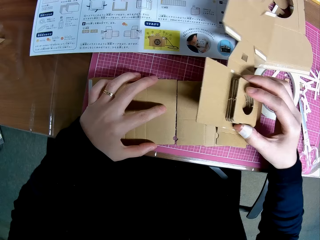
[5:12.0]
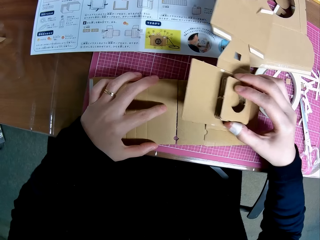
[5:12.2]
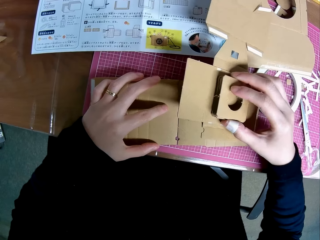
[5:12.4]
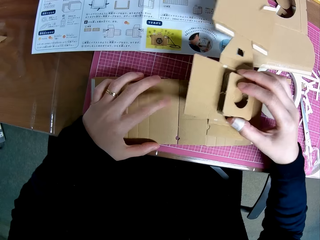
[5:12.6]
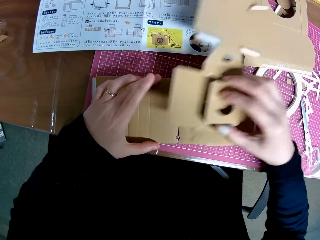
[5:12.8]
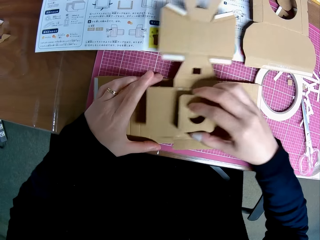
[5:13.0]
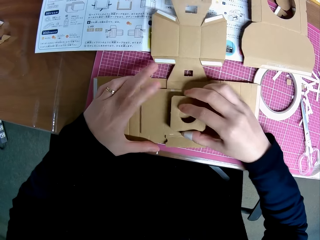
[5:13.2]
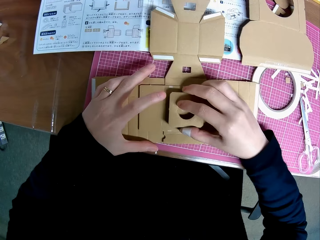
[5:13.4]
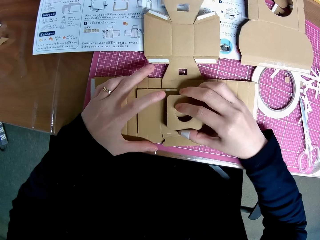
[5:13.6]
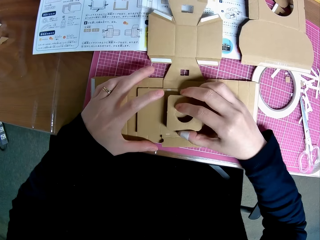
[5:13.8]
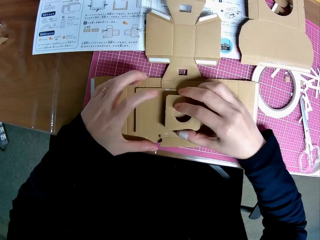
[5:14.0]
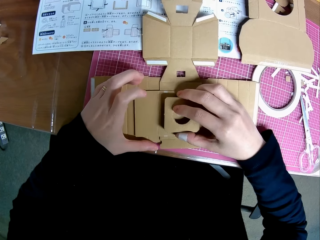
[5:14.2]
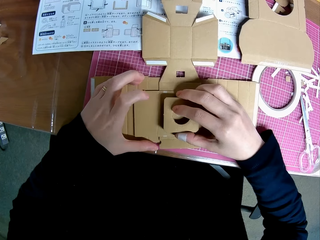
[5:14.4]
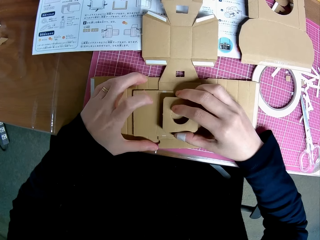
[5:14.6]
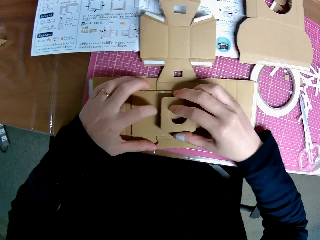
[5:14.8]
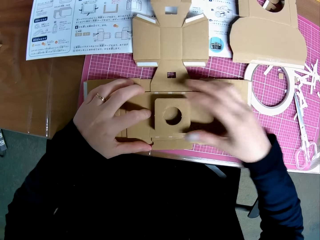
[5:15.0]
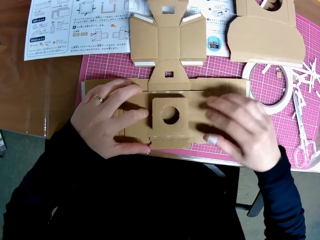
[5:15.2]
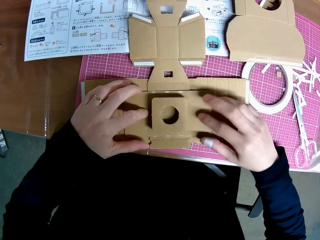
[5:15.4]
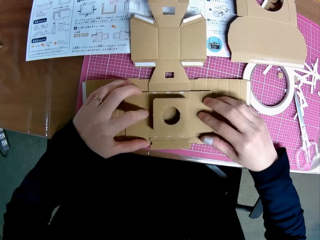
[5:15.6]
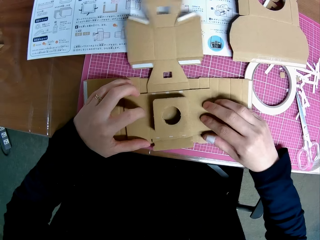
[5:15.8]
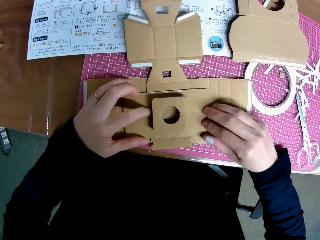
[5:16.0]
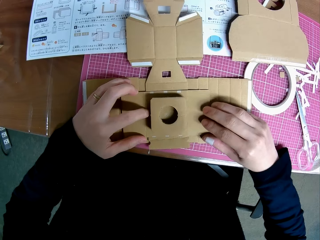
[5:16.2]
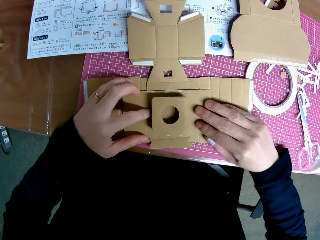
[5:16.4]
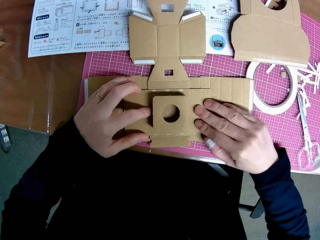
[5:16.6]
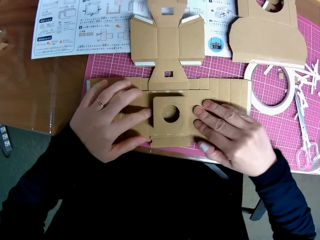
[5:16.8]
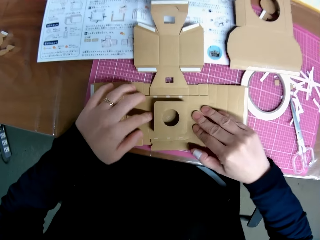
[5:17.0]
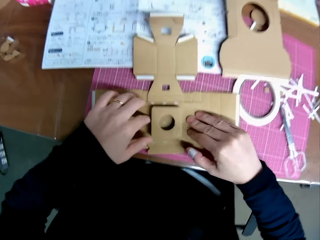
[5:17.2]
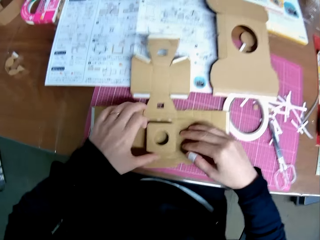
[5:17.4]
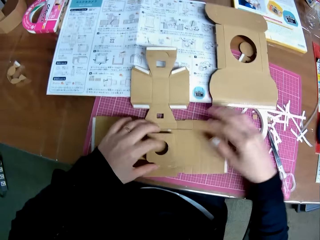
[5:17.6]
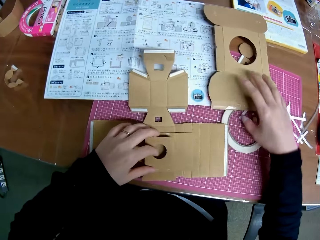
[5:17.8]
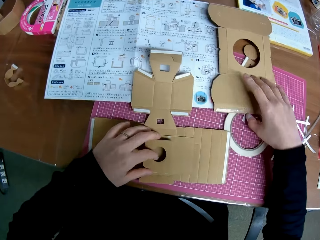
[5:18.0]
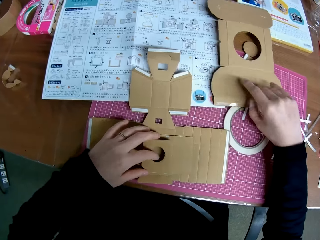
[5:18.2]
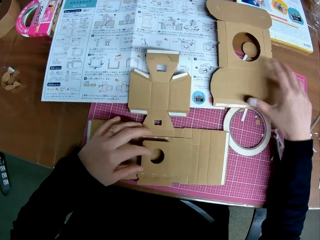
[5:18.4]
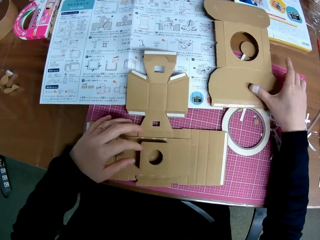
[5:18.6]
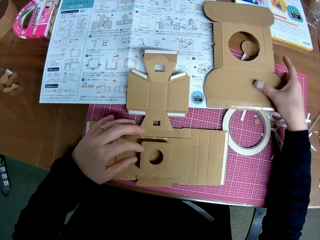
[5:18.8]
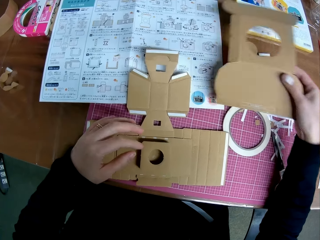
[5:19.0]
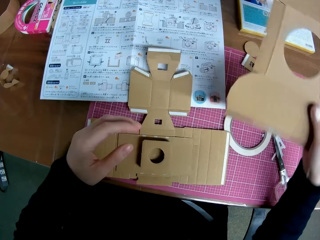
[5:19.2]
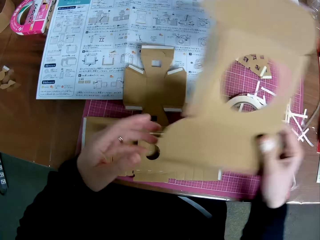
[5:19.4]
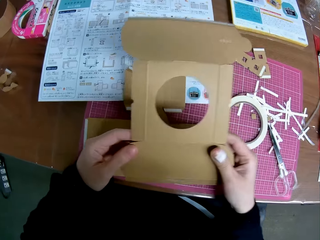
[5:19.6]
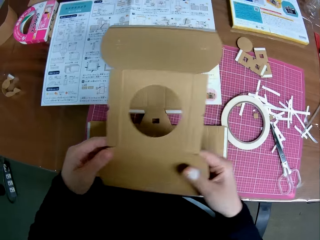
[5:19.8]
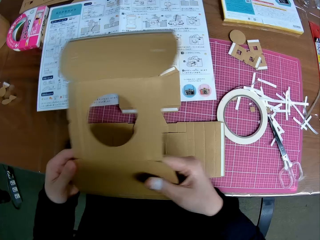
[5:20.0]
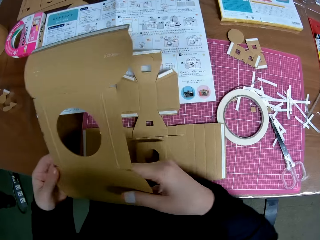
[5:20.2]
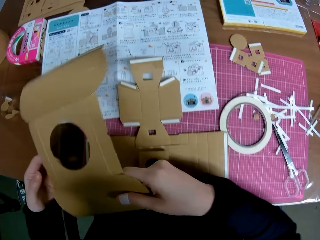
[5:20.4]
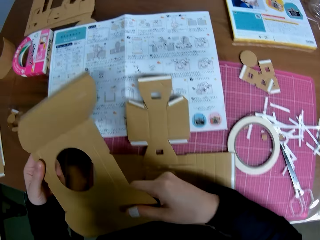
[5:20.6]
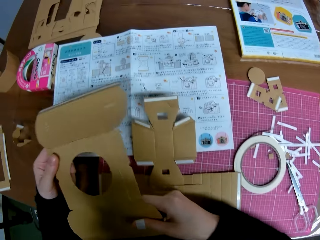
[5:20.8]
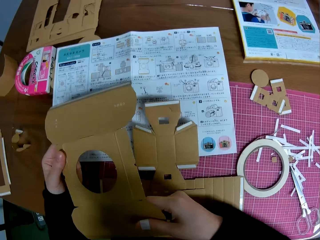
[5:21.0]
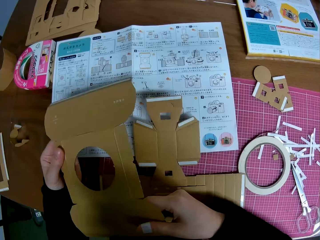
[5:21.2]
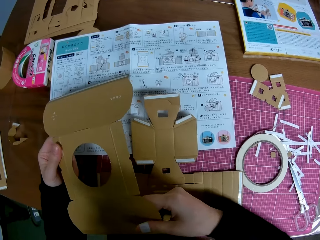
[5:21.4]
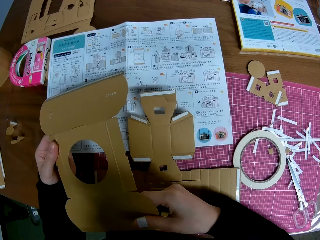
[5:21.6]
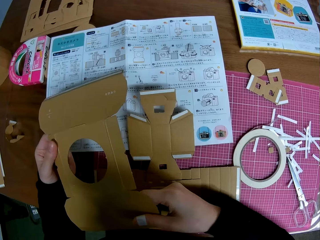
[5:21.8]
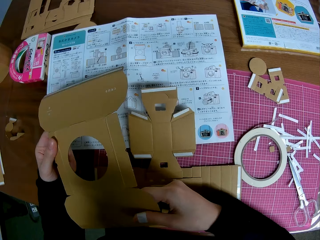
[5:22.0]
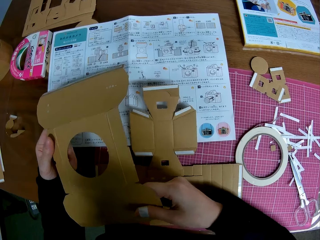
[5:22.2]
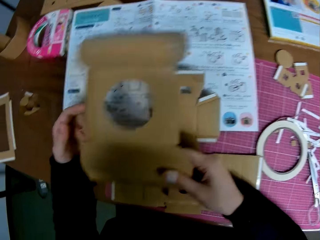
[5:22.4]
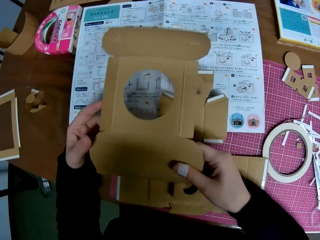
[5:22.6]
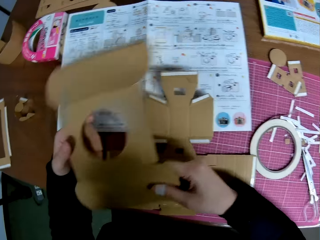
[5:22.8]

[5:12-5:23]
The camera wearer places the piece of paper mechanical model in his right hand on the pieces of paper mechanical model or crafting papers on the table. He holds the crafting papers and presses the crafting papers. He picks up a piece of paper mechanical model with his right hand. He stretches his left hand. He handles the piece of paper mechanical model with both hands. He moves the camera and moves his hands.

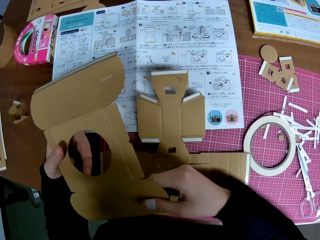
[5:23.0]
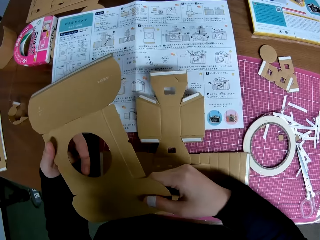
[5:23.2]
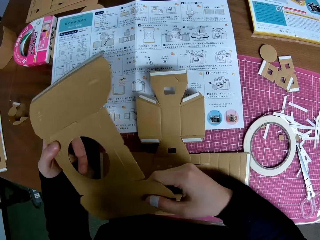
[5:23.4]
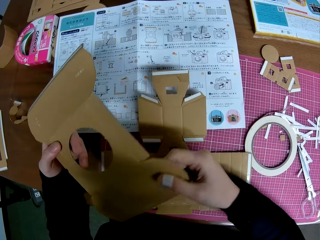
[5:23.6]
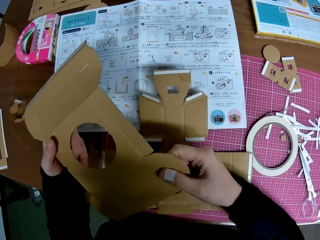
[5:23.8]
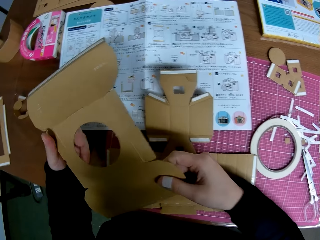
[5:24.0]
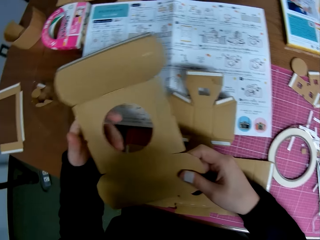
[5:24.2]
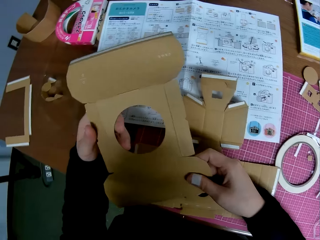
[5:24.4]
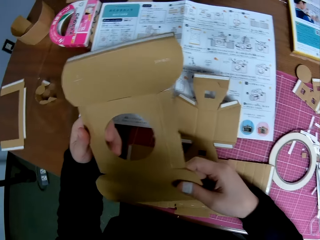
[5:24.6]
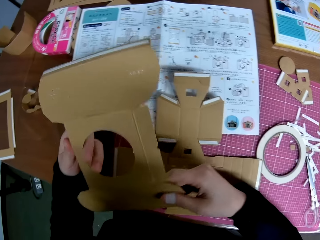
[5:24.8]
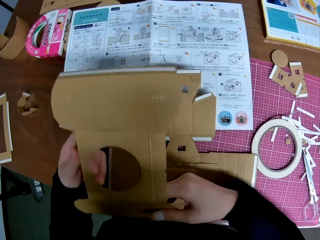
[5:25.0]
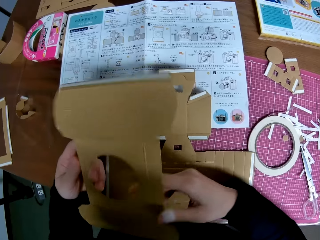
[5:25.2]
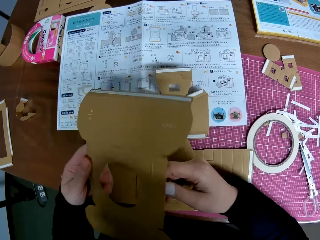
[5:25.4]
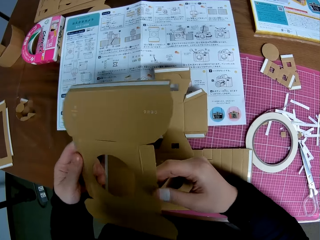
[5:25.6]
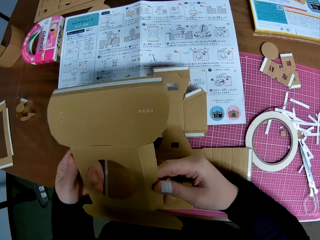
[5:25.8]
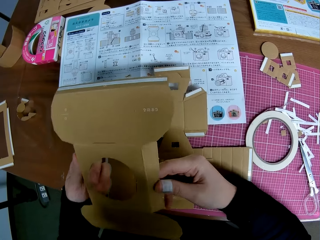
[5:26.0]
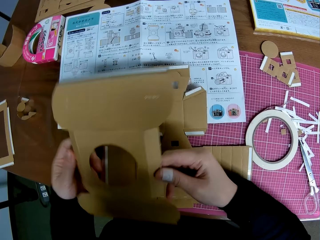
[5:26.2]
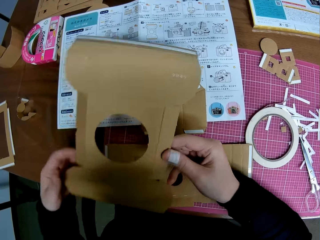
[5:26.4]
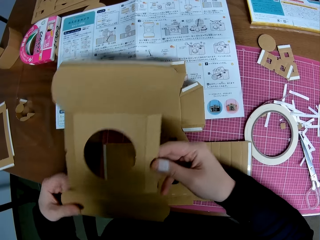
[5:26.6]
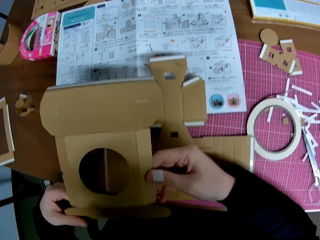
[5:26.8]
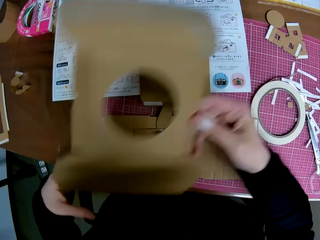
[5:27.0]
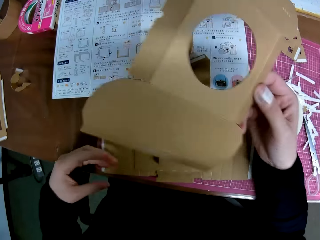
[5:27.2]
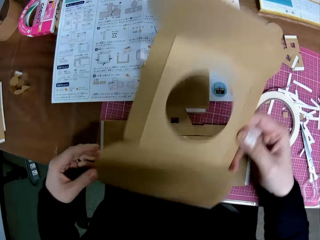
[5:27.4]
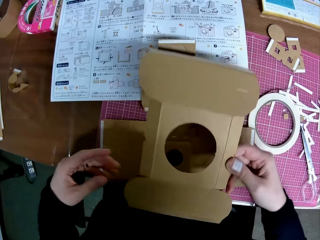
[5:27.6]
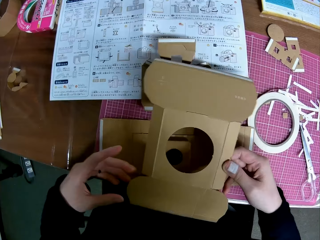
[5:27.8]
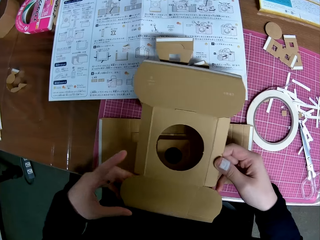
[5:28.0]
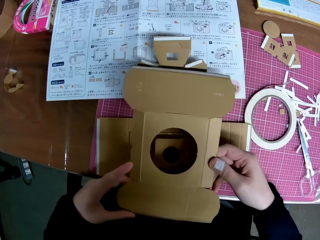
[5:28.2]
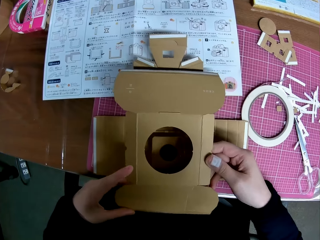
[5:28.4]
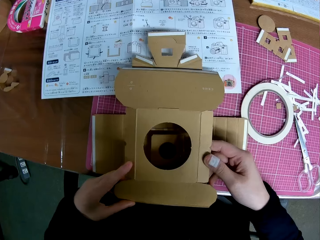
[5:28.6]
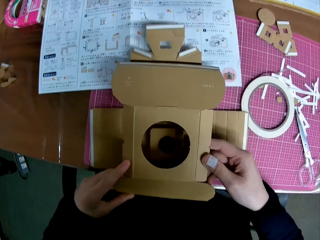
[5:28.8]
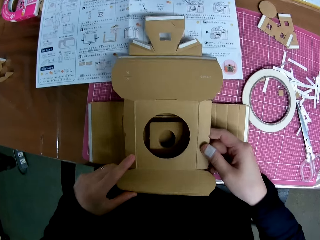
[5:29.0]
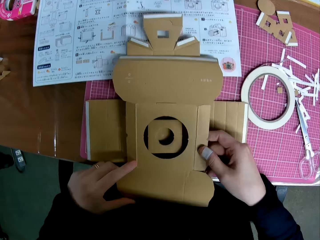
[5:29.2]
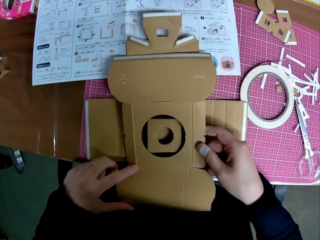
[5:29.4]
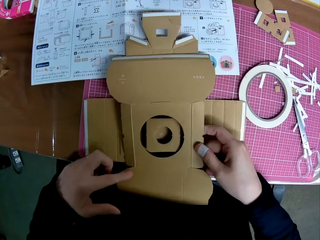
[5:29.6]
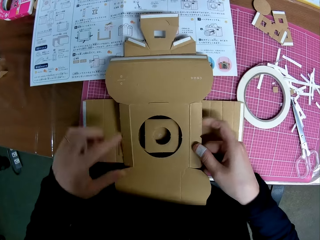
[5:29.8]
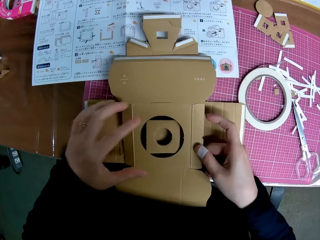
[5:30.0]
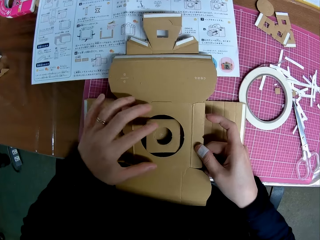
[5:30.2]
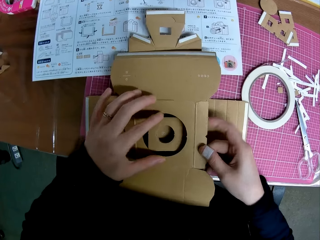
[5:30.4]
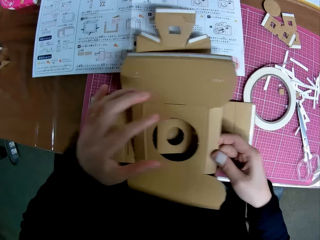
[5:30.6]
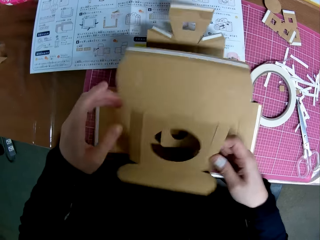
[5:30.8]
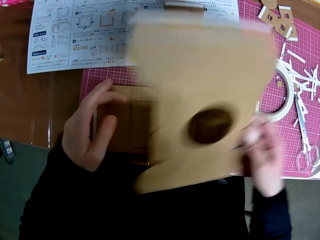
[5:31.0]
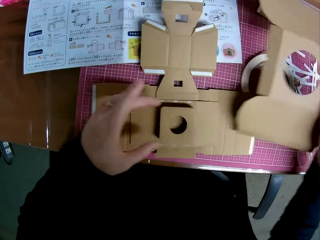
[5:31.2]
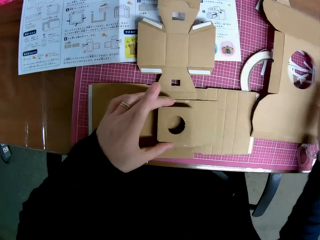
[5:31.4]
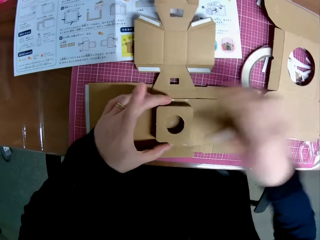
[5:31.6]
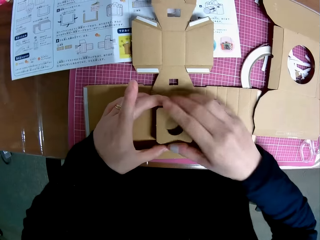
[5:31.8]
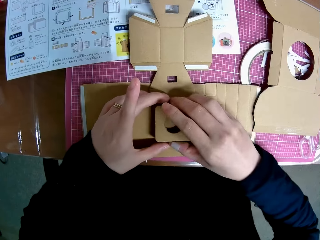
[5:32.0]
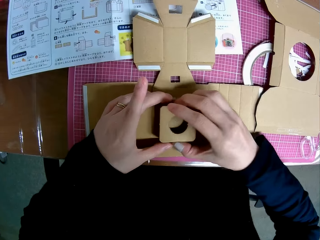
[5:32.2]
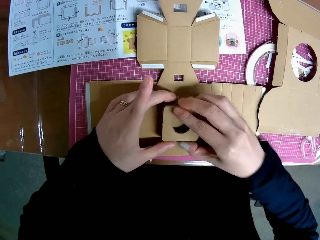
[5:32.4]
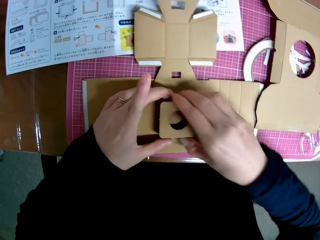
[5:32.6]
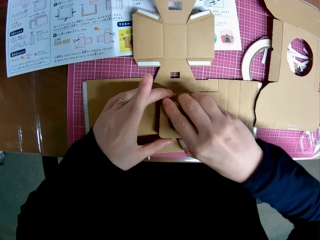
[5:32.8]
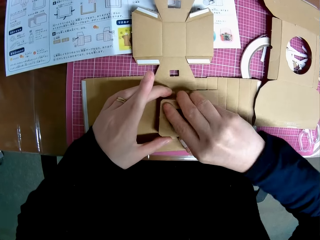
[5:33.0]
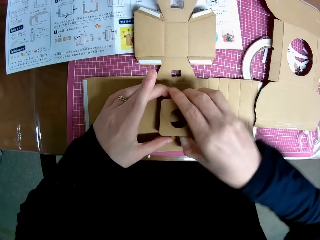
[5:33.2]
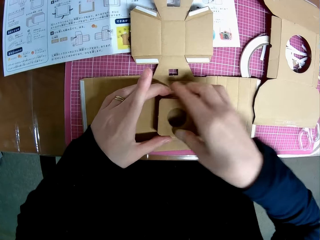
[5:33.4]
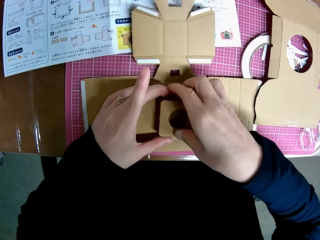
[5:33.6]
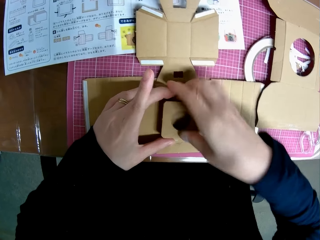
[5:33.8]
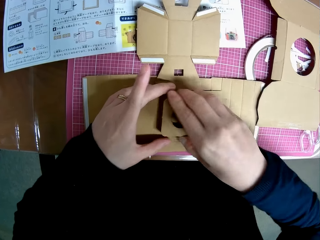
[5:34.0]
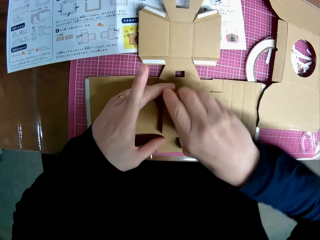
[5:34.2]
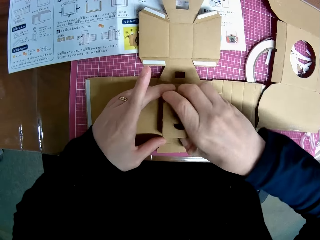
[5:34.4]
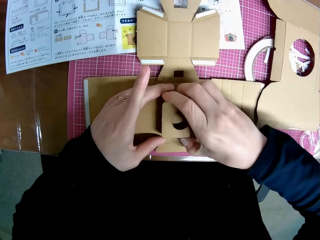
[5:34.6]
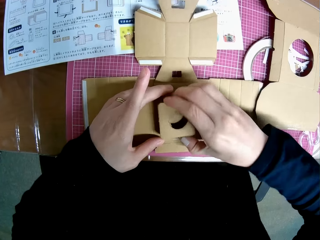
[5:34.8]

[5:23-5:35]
The camera wearer moves his hands. He folds a crafting paper. He moves the camera. He folds the crafting paper. He places the piece of paper mechanical model in his hands on the pieces of paper mechanical model on the table. He removes the piece of paper mechanical model from the pieces of paper mechanical model on the table with his right hand. He drops the piece of paper mechanical model on the table with his right hand. He removes a piece of paper mechanical model with his right hand from the piece of paper mechanical model on the table. He holds the crafting paper.
